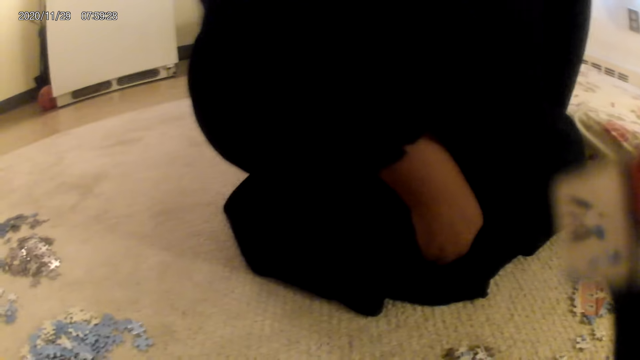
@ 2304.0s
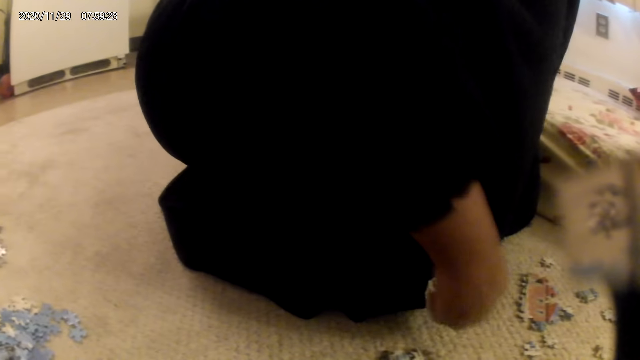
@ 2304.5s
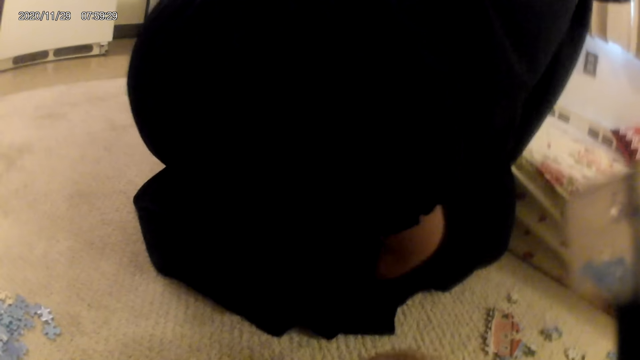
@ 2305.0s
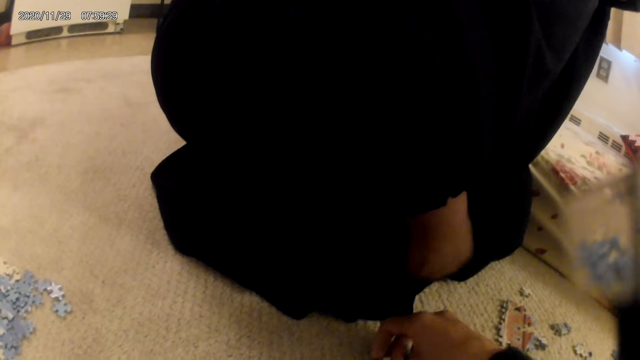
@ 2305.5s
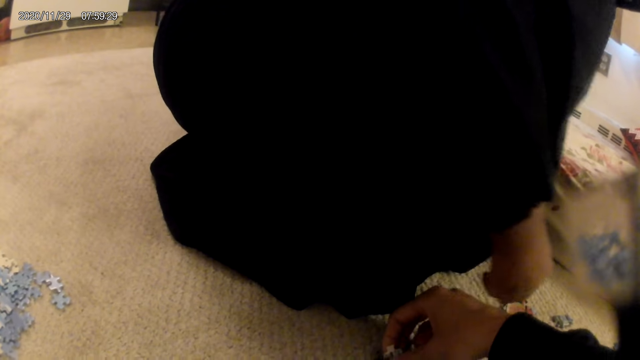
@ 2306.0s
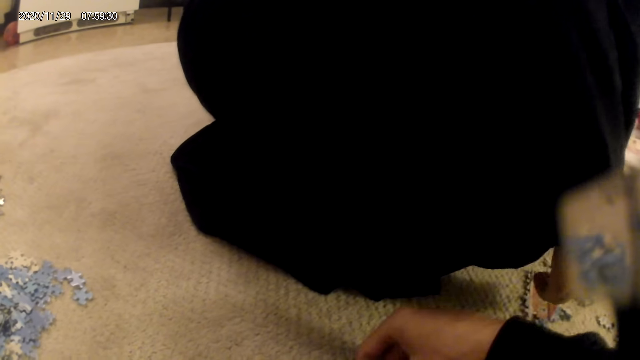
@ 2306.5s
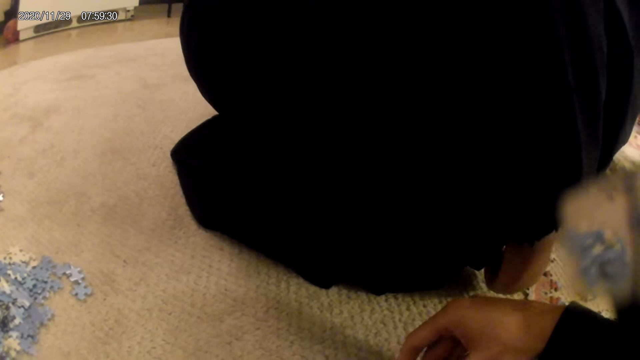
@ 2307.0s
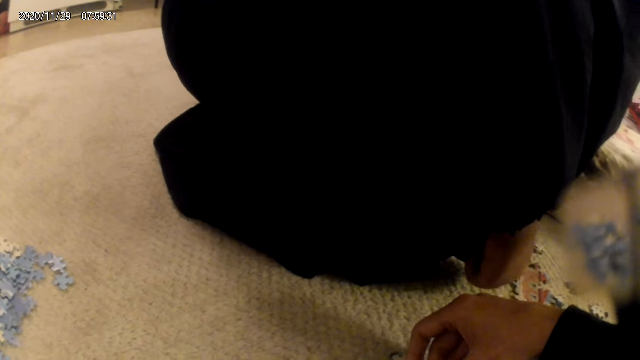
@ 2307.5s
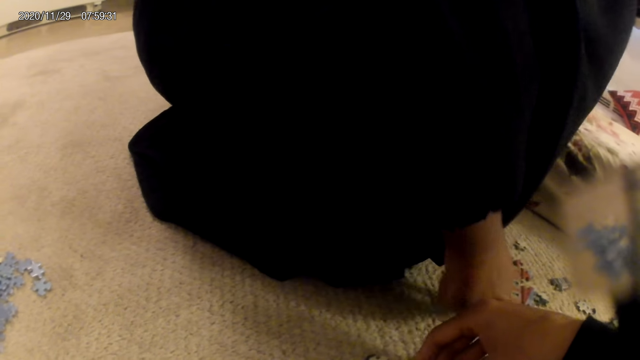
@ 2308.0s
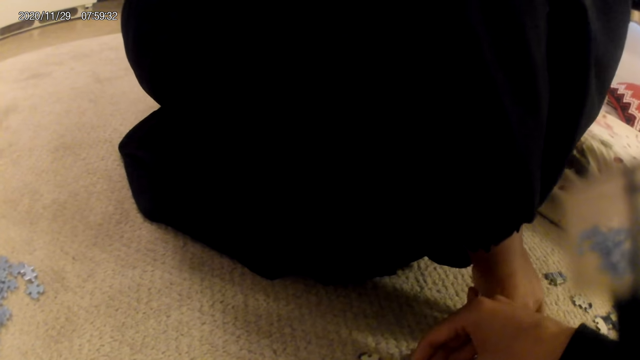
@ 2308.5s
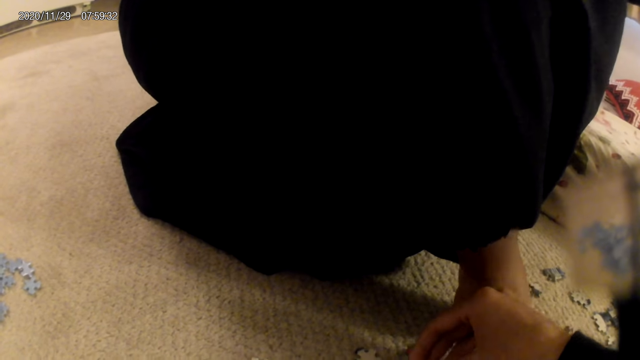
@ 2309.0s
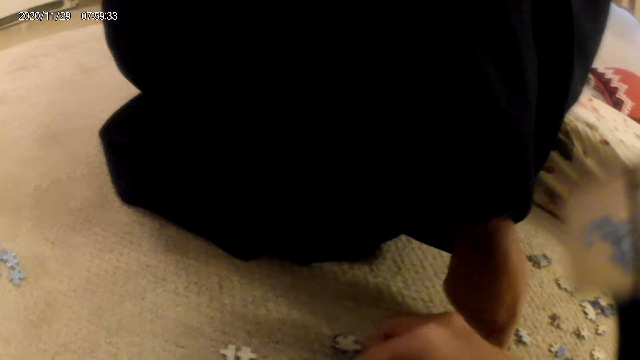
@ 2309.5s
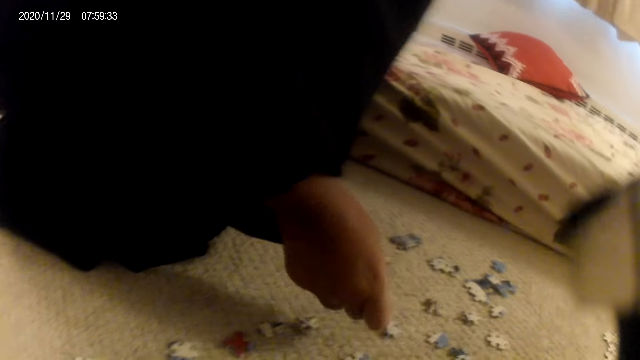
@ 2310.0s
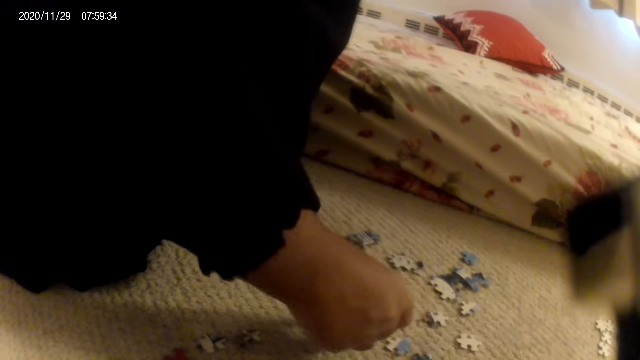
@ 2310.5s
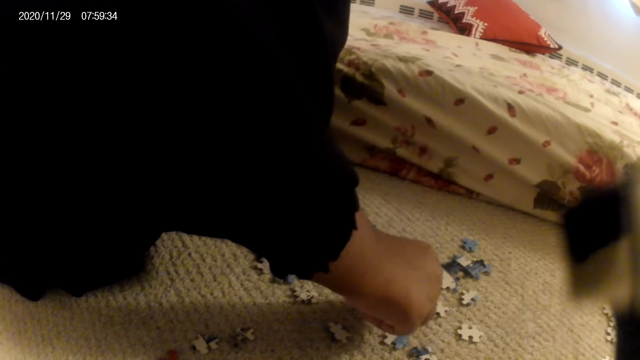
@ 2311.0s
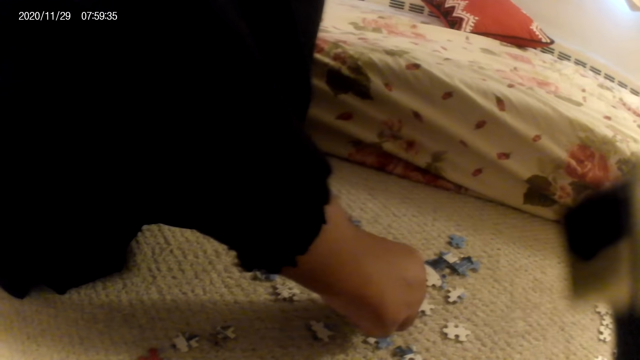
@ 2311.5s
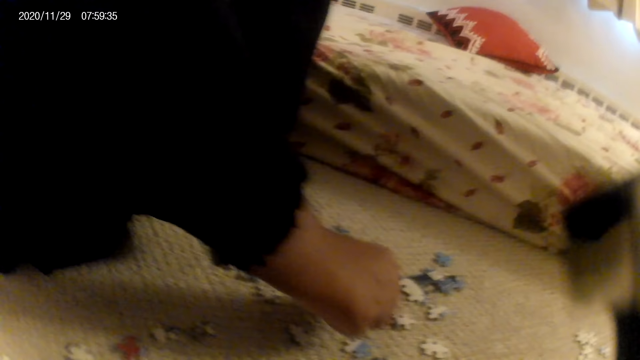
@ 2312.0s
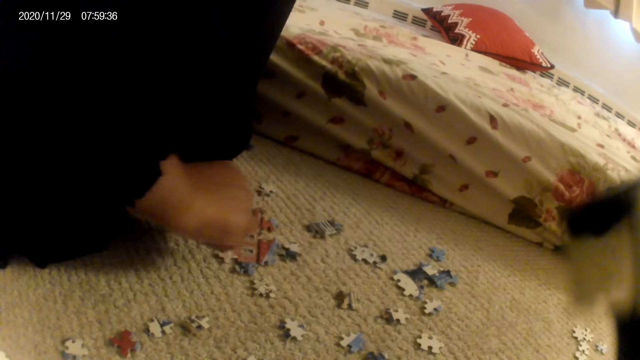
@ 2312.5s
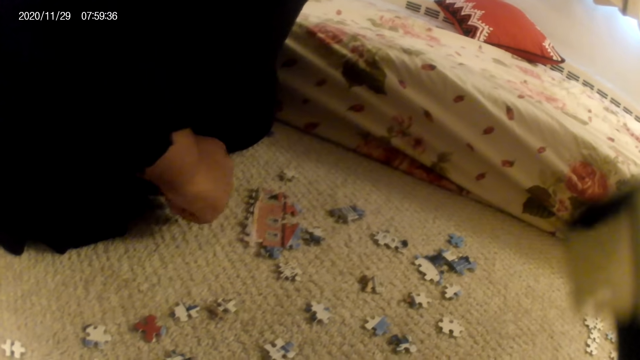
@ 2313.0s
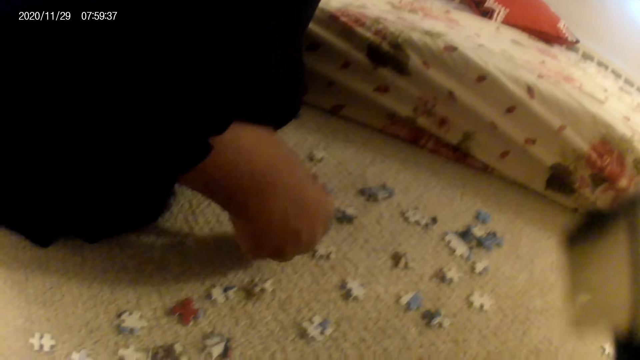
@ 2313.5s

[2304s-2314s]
The camera wearer picks a puzzle piece. They stare at the puzzle piece. The lady picks a puzzle piece. The camera wearer looks around. The lady joins the puzzle pieces. She stares at the puzzle pieces on the floor.

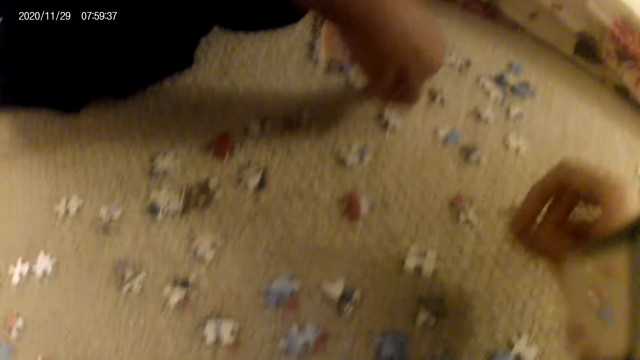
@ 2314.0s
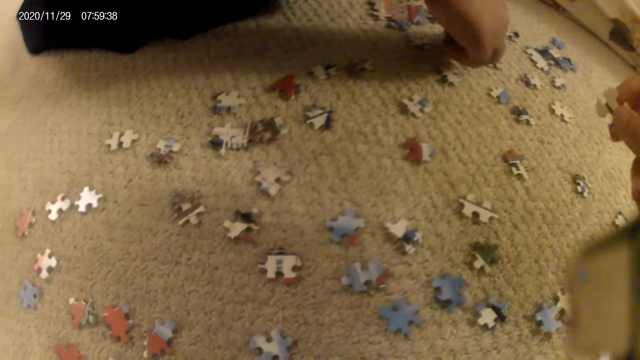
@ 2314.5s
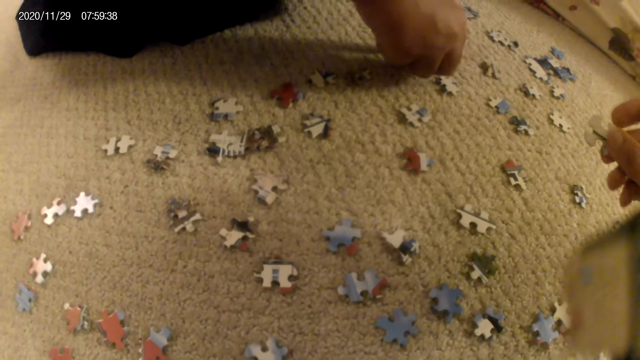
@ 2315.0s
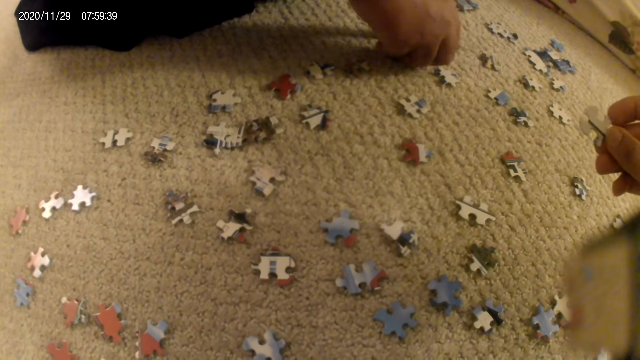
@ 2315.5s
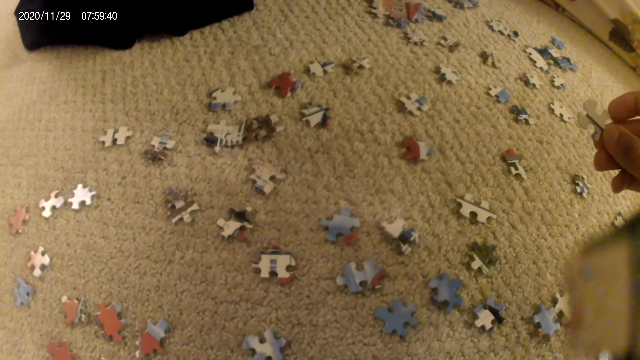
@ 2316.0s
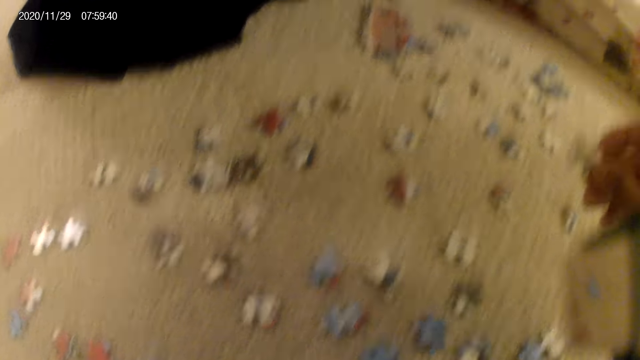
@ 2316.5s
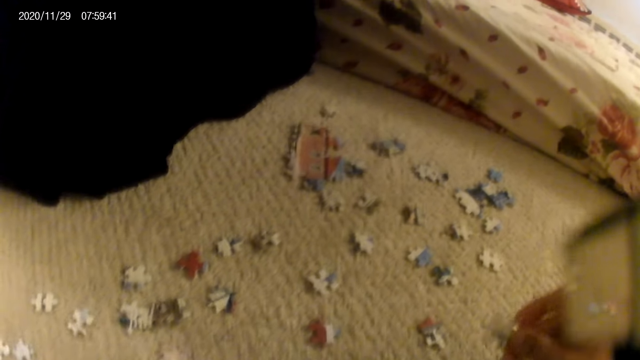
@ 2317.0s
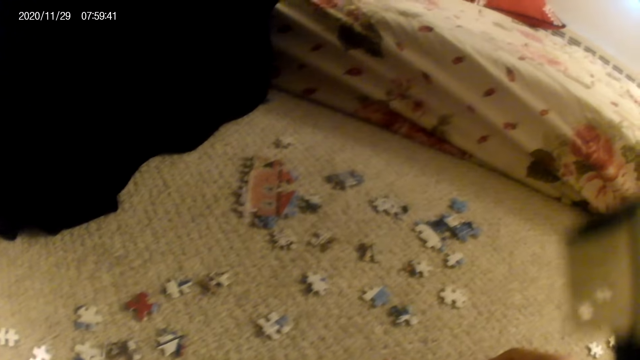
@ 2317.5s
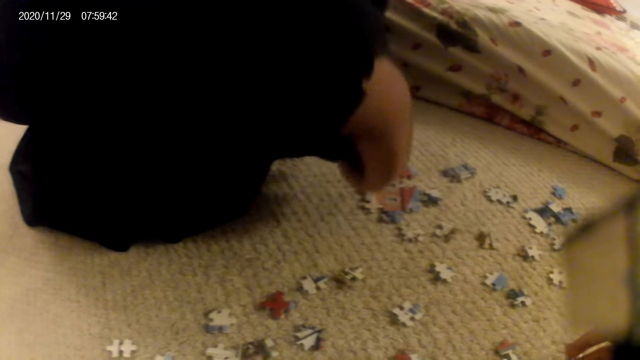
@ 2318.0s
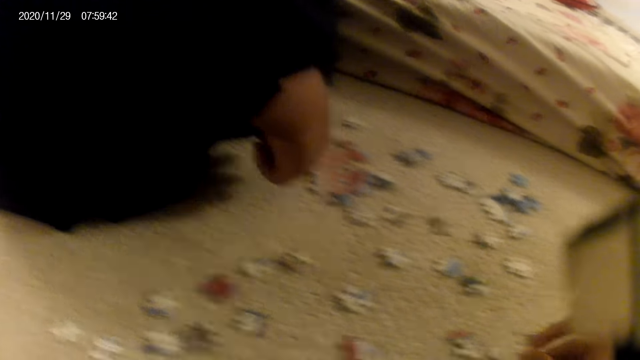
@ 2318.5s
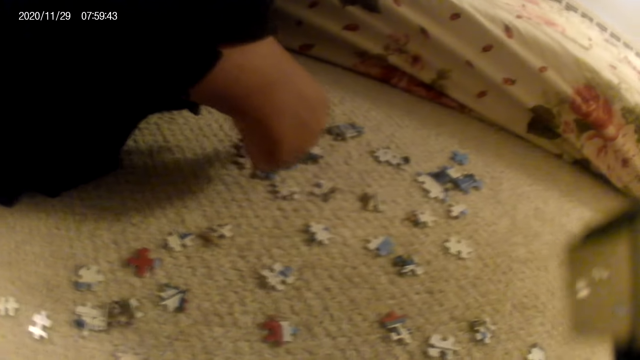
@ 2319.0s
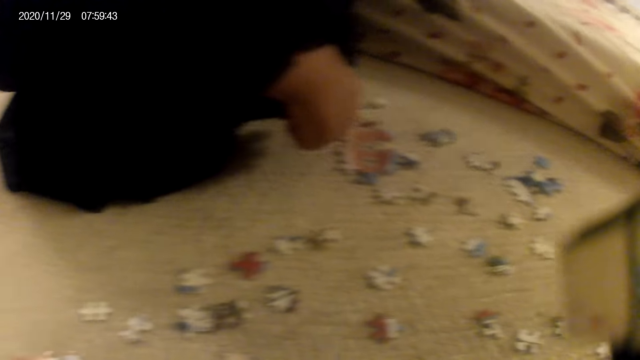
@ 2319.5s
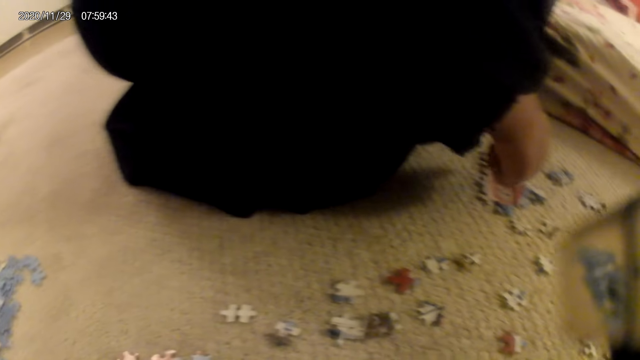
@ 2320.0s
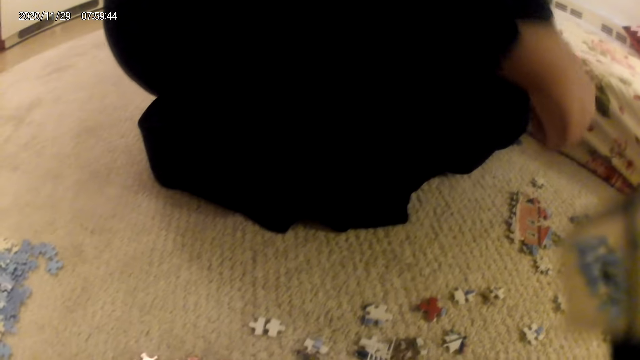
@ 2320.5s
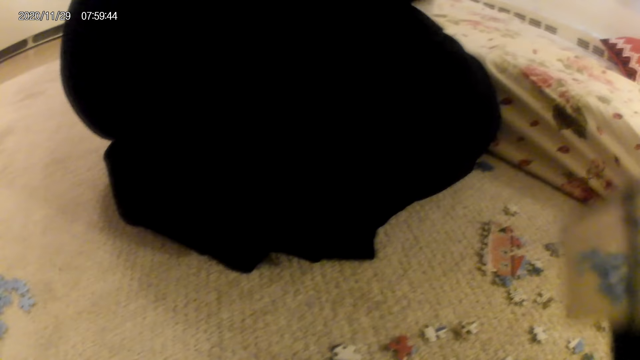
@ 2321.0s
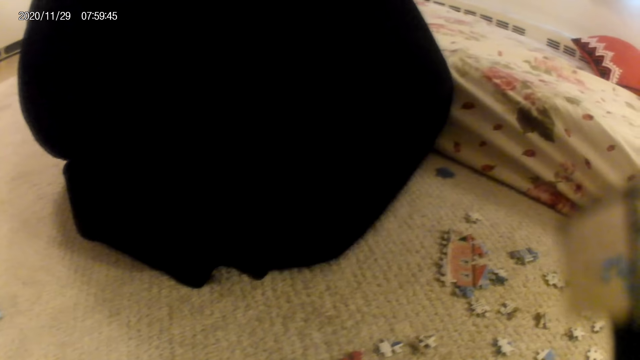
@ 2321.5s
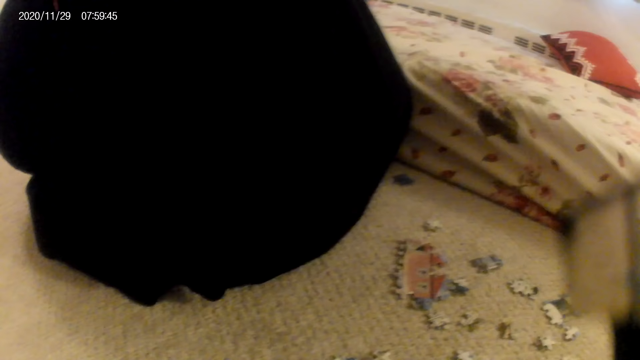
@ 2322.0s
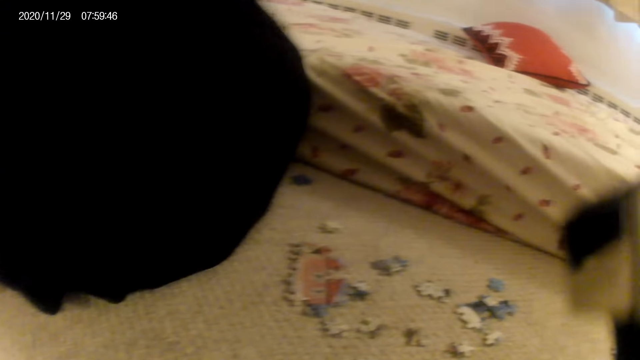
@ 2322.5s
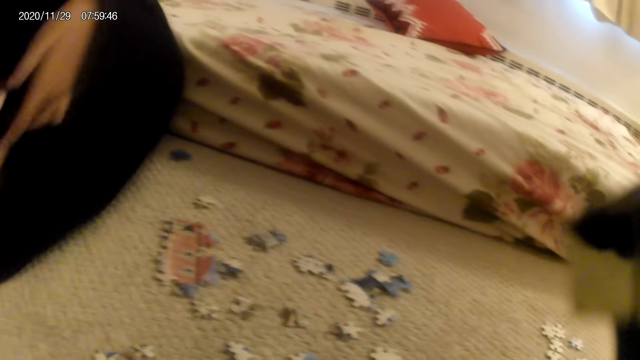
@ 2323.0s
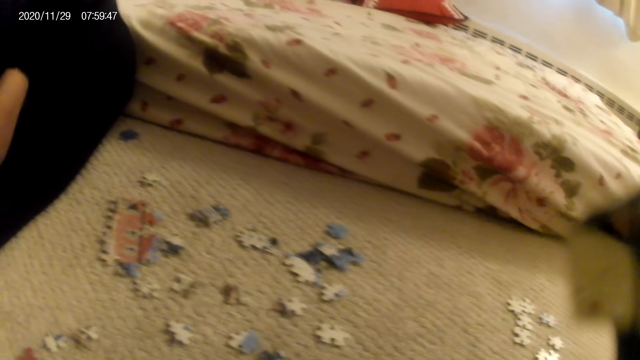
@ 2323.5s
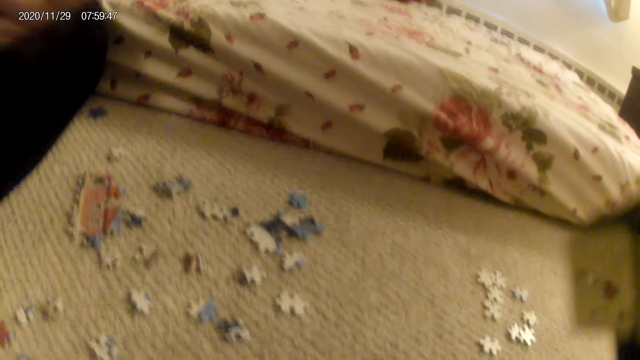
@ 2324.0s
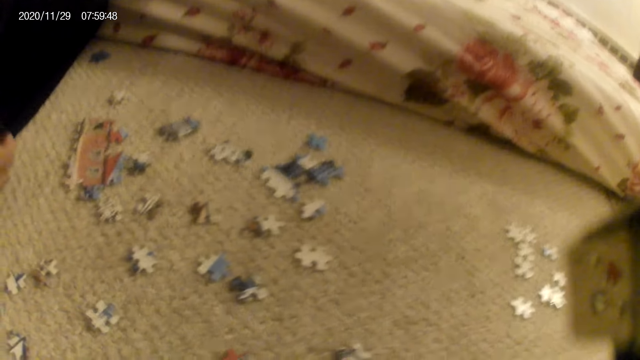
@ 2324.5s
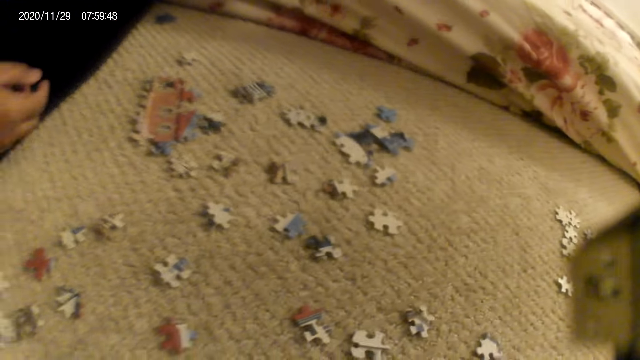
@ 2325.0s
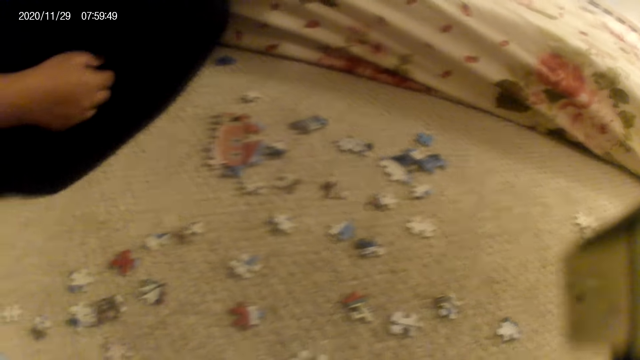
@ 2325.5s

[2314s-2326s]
The lady places a puzzle piece on the floor. The camera wearer picks a puzzle piece. They stare at the puzzle piece. The lady touches the puzzle structure. She stares at the puzzle pieces on the floor. The camera wearer stares at the puzzle pieces on the floor.
